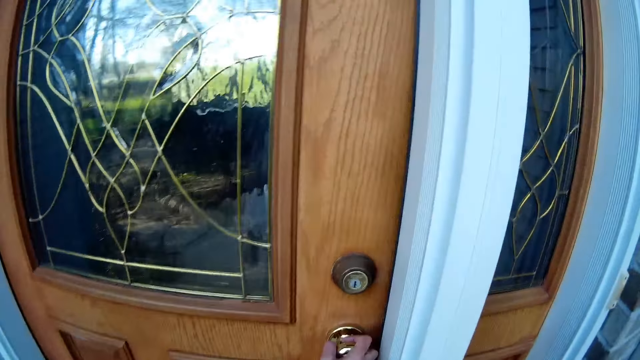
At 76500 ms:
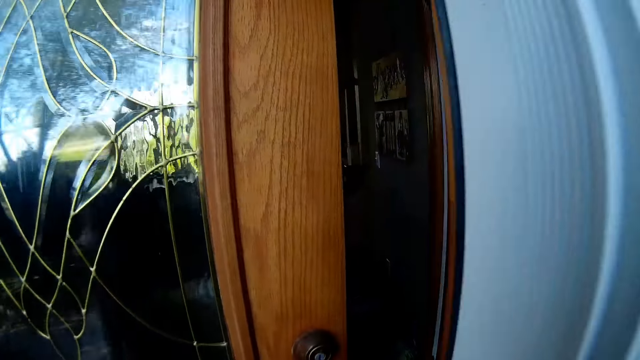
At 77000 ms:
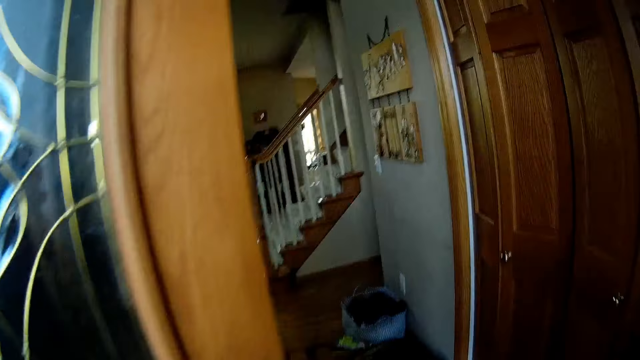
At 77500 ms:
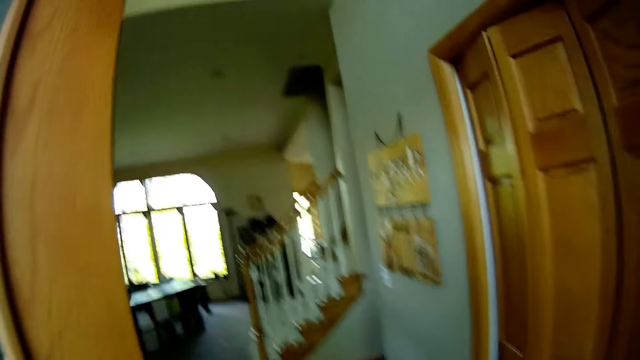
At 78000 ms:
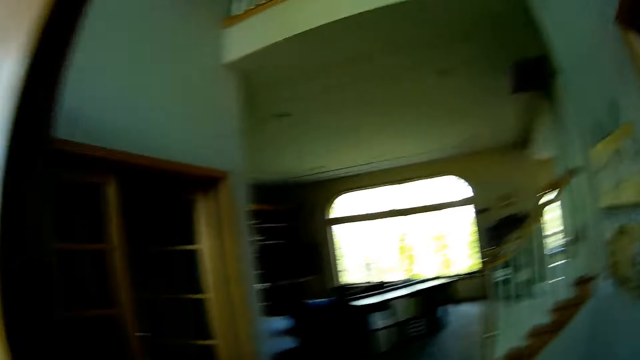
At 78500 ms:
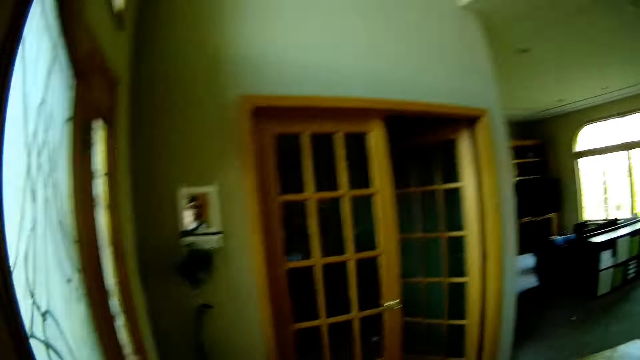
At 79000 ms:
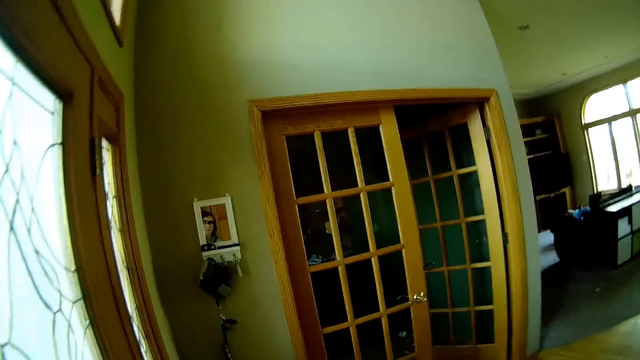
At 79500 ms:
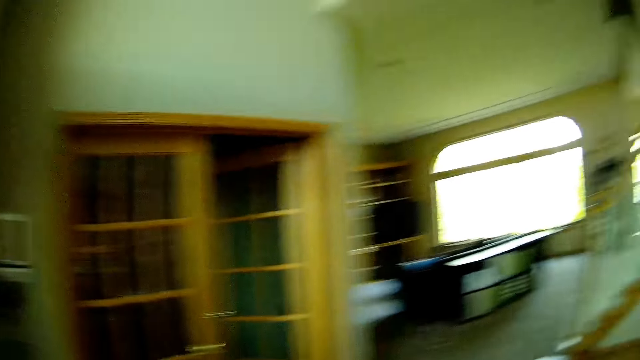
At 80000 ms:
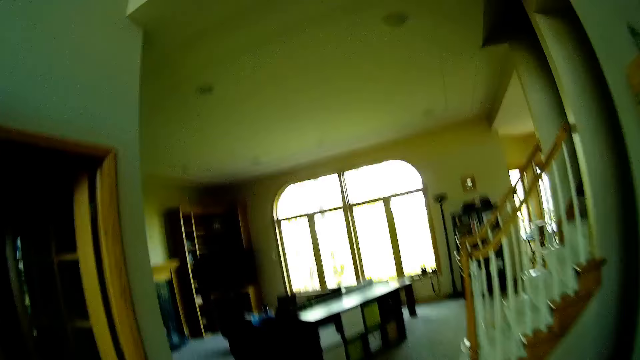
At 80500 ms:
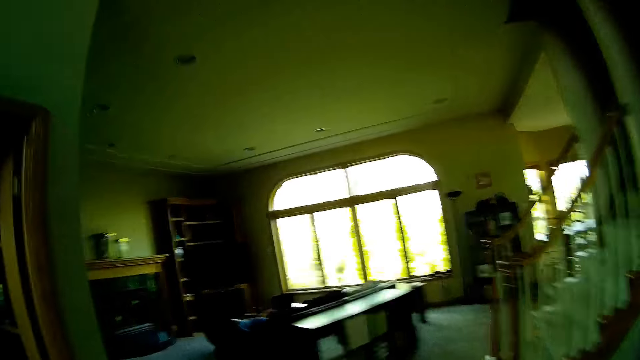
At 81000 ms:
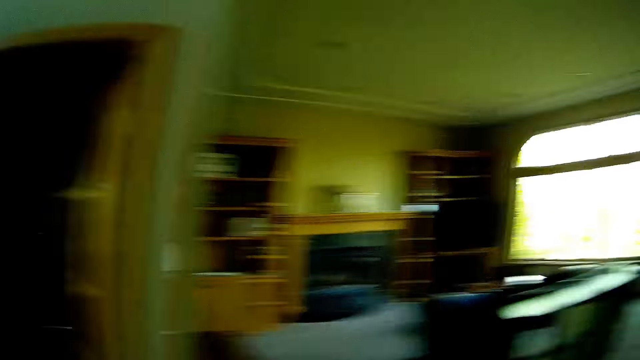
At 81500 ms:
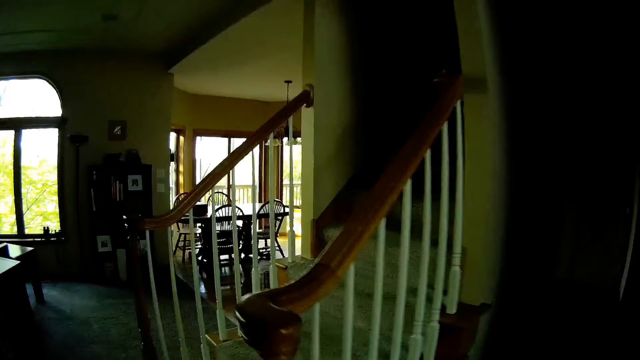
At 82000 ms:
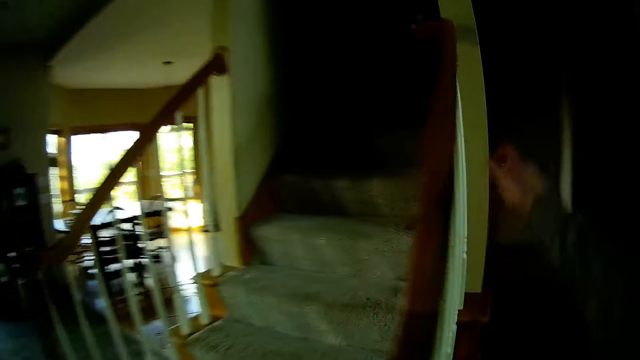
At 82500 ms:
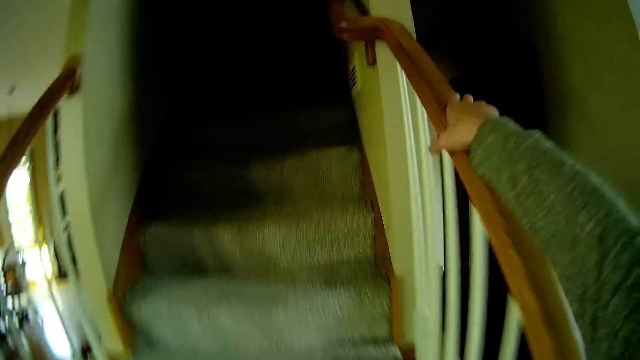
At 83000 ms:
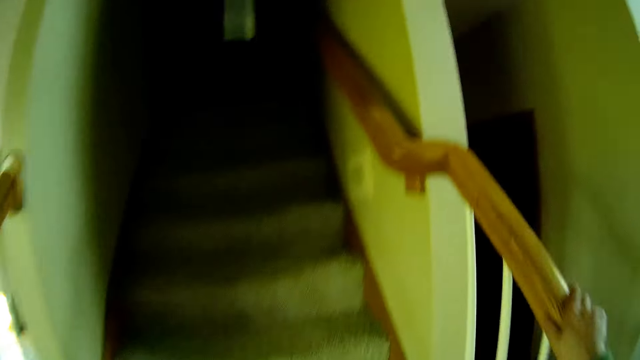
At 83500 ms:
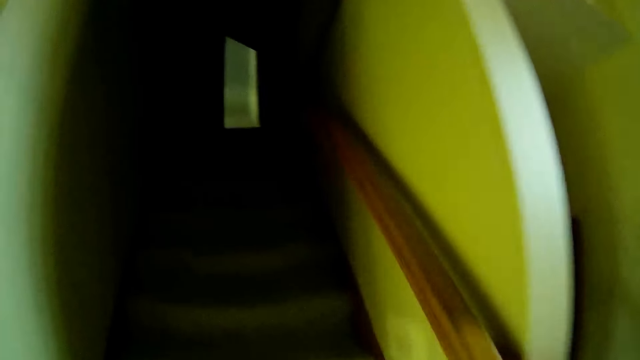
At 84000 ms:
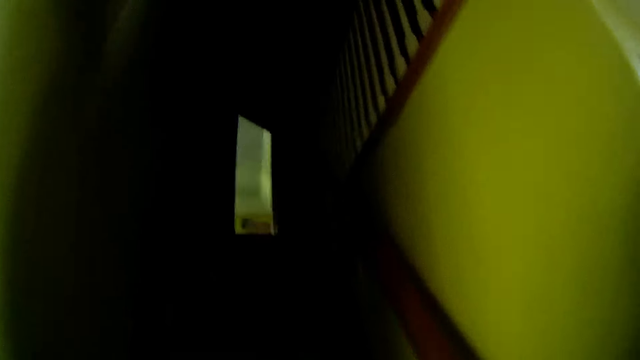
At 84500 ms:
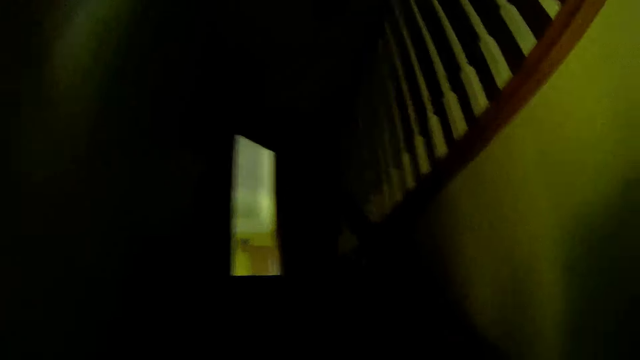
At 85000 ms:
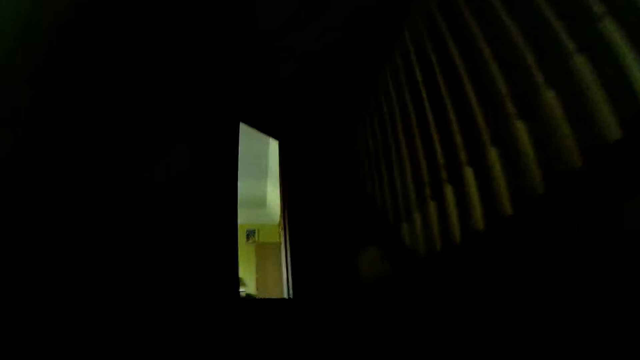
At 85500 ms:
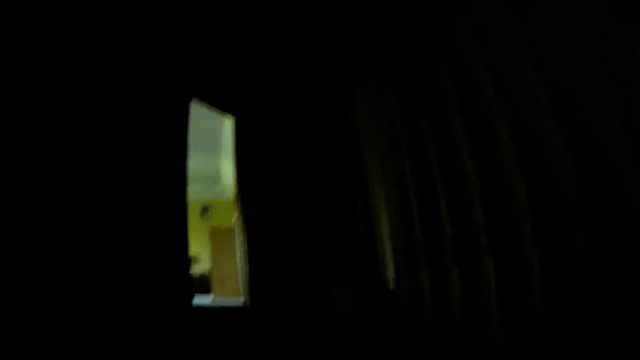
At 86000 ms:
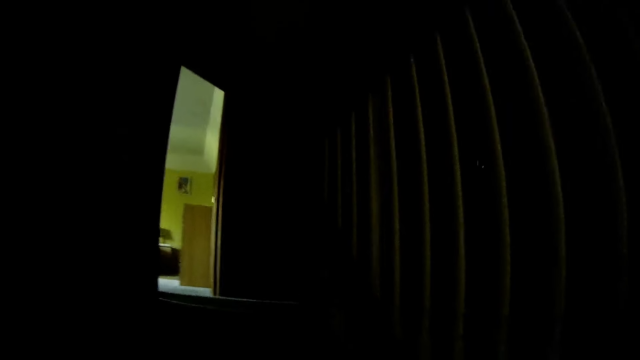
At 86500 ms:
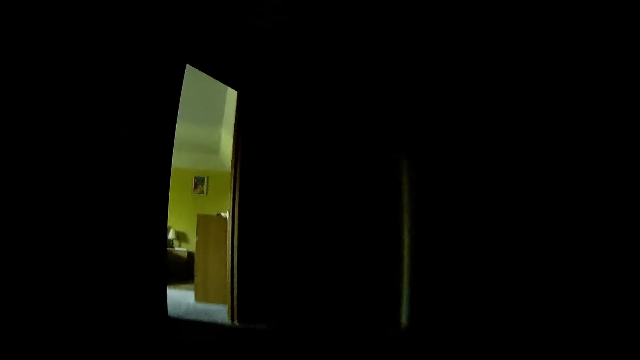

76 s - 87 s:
The camera wearer opens the door lock. He walks around the room. He touches a stair rail with his right hand. He walks up the stairs from the door.

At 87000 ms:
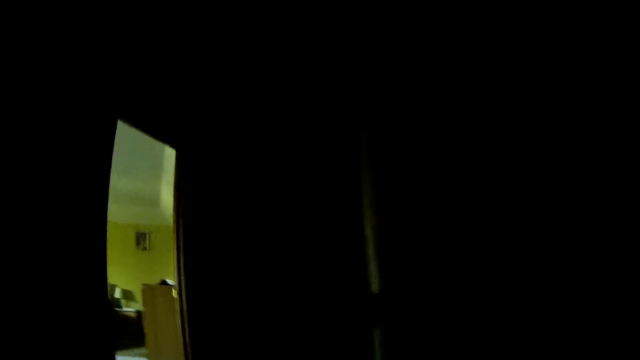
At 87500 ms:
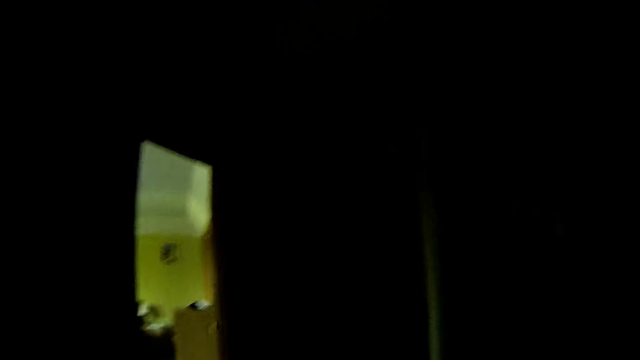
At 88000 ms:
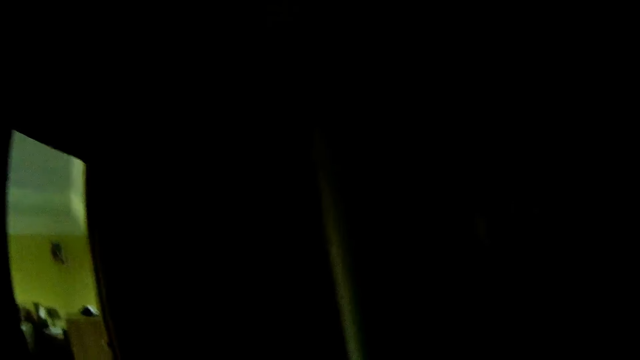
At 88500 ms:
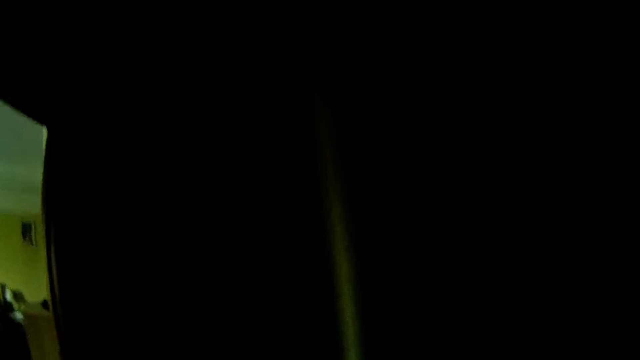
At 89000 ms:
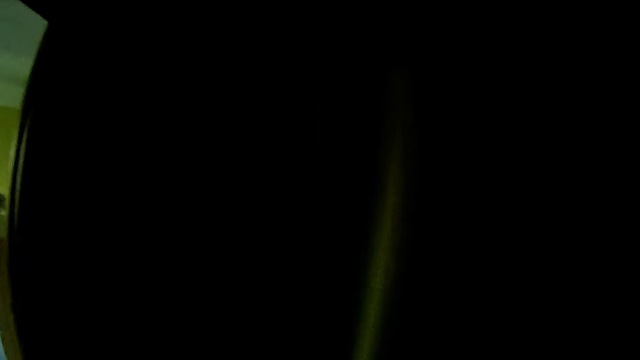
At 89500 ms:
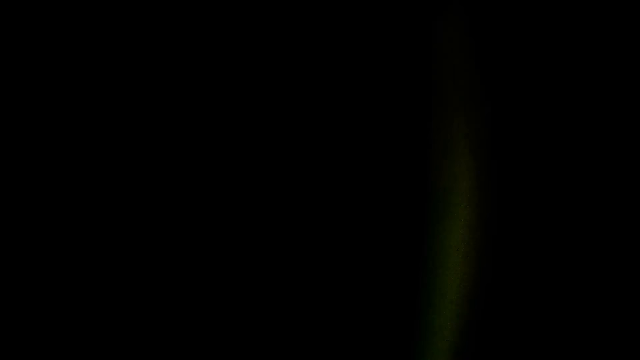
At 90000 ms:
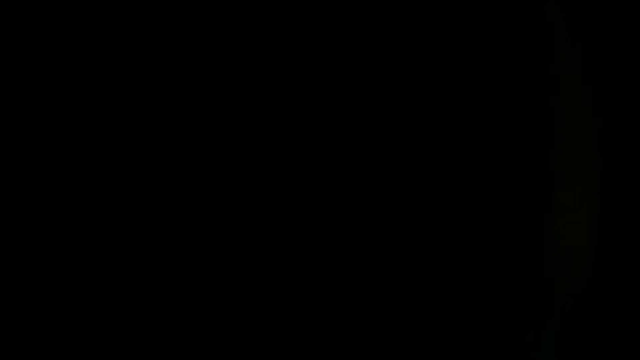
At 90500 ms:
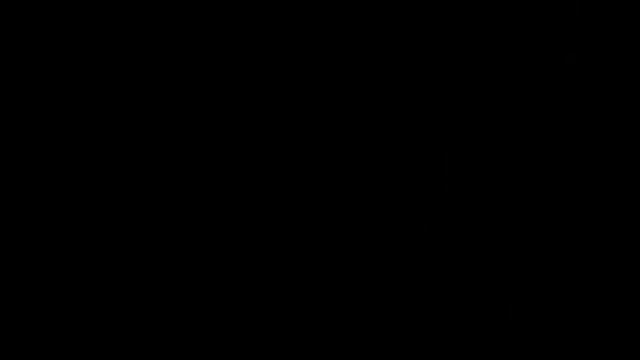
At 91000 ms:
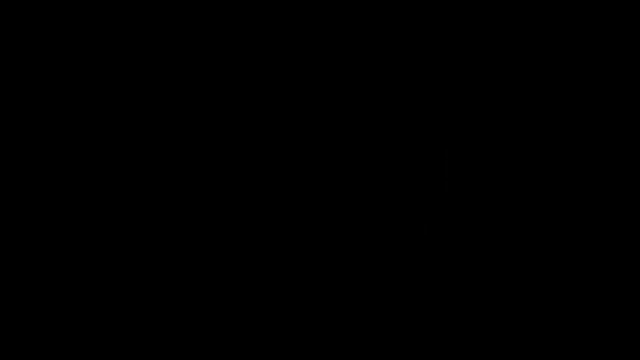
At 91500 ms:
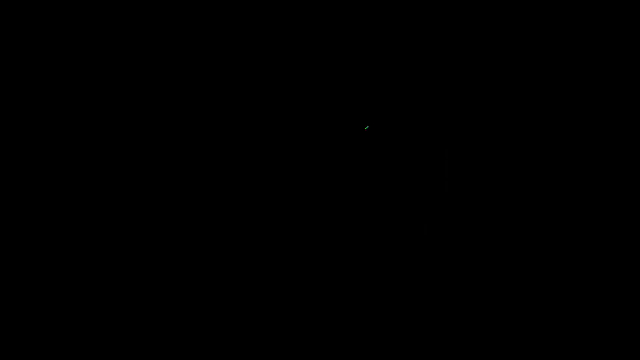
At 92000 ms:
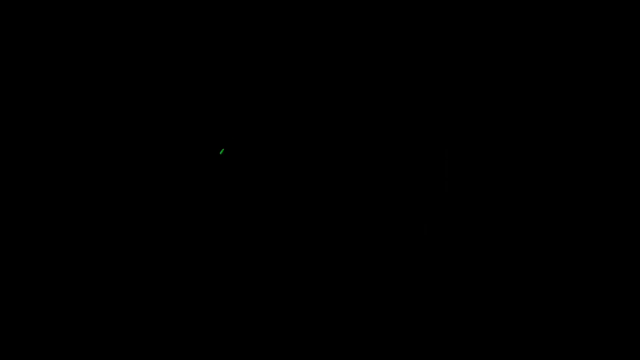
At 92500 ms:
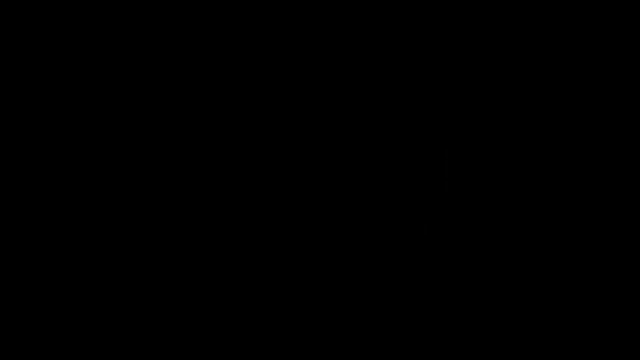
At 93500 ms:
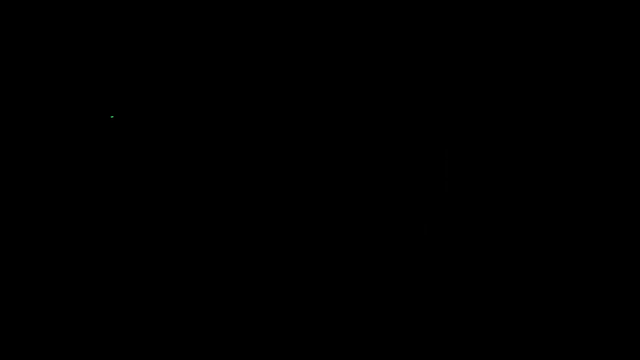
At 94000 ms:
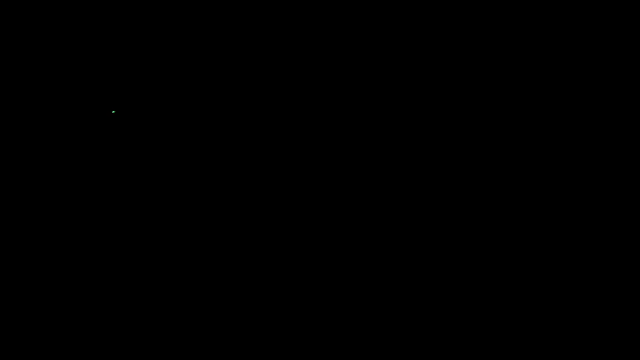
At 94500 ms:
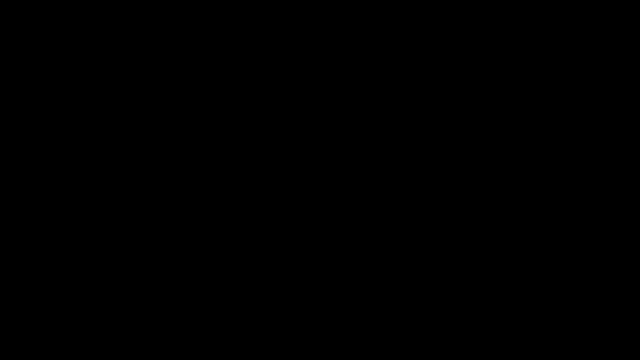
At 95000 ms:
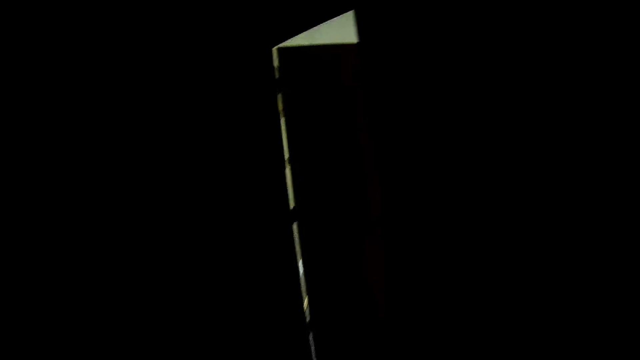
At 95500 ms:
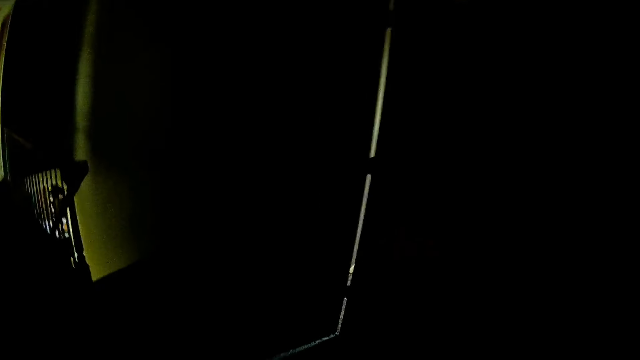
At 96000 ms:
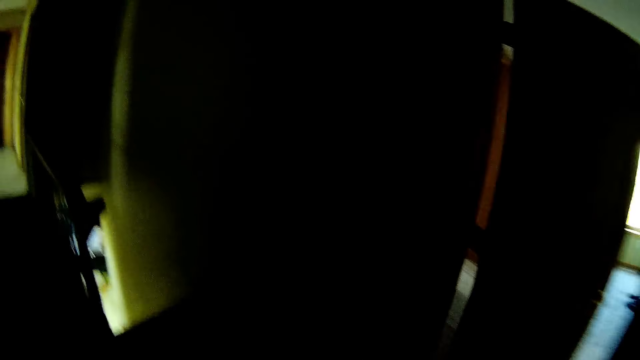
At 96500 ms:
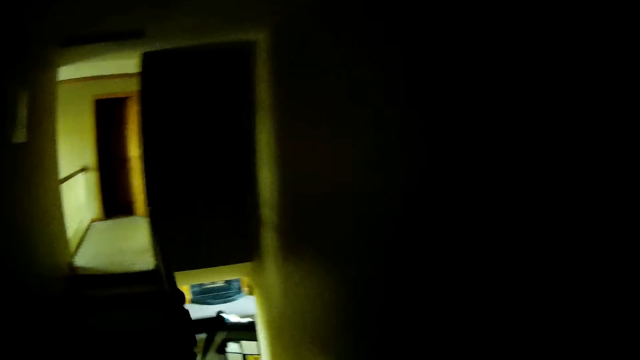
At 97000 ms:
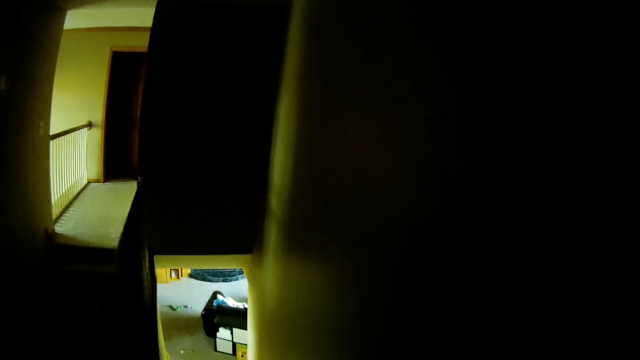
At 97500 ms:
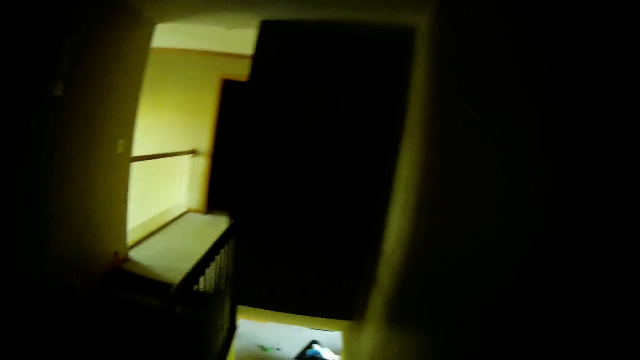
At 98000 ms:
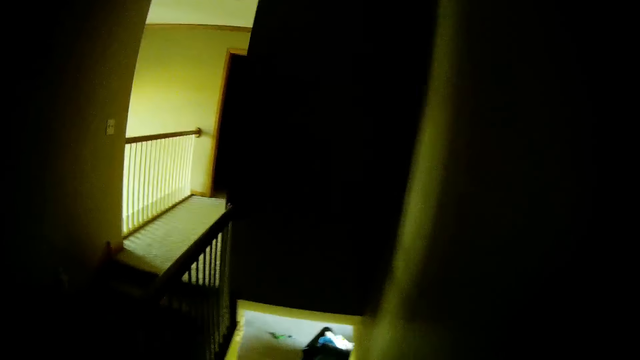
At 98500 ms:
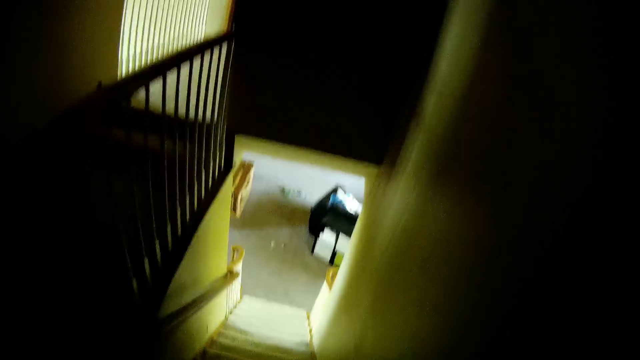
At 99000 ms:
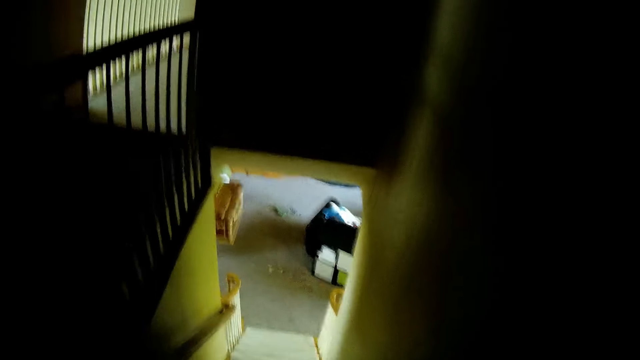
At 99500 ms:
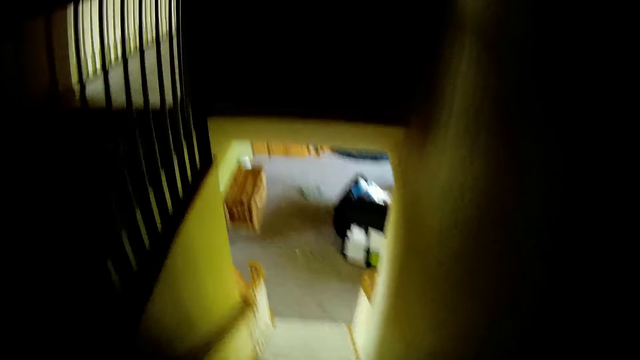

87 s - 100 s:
The camera wearer walks into a dark room from the stair. They walk down the stairs from the dark room.
